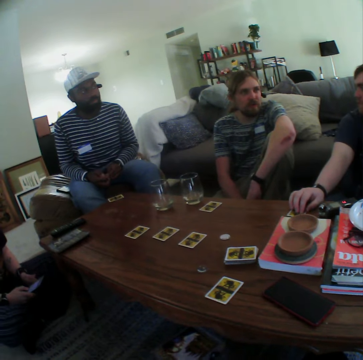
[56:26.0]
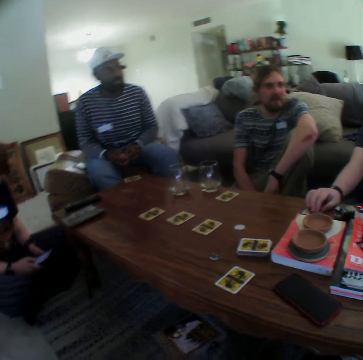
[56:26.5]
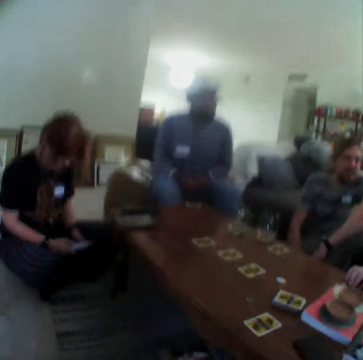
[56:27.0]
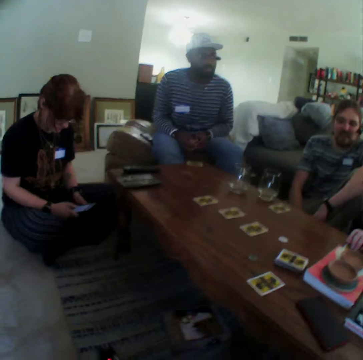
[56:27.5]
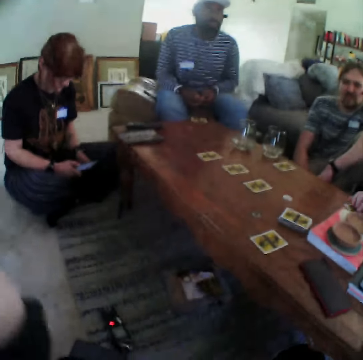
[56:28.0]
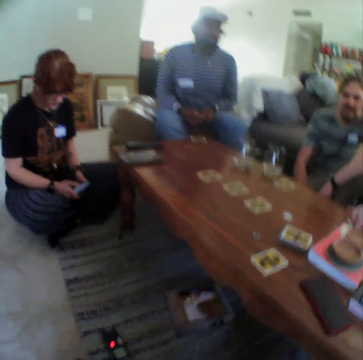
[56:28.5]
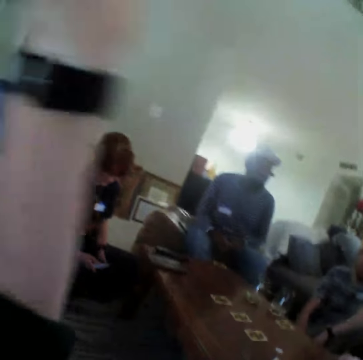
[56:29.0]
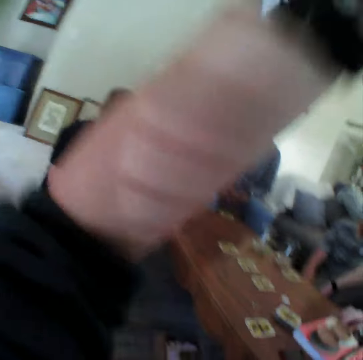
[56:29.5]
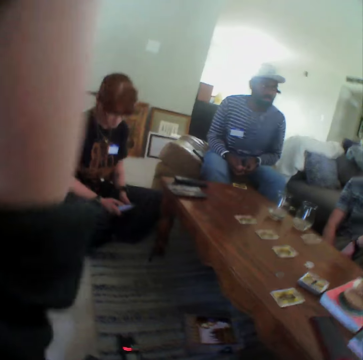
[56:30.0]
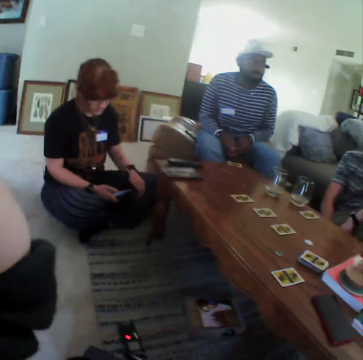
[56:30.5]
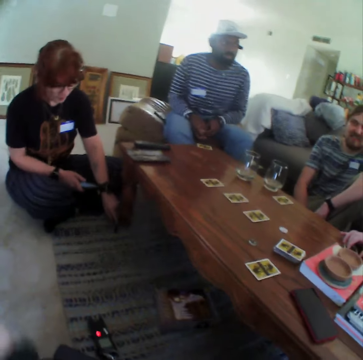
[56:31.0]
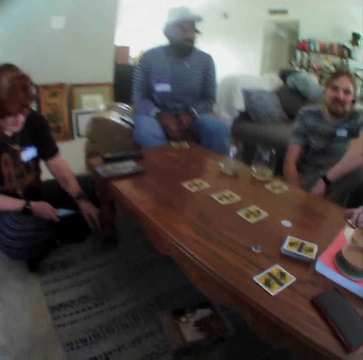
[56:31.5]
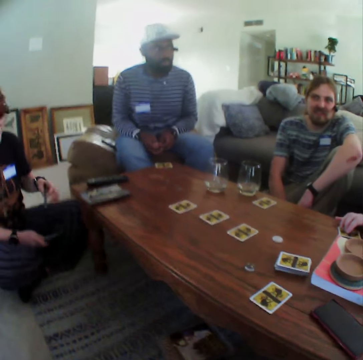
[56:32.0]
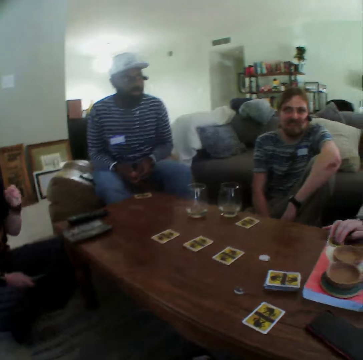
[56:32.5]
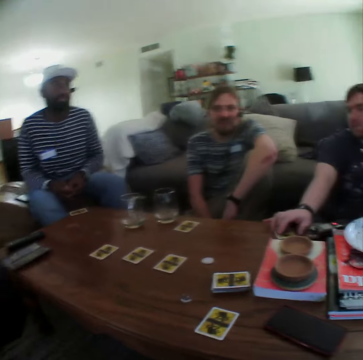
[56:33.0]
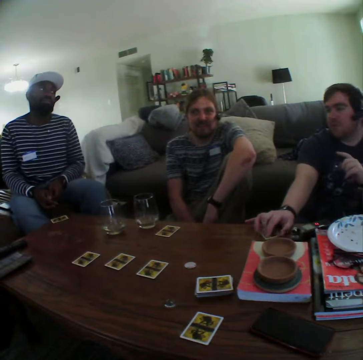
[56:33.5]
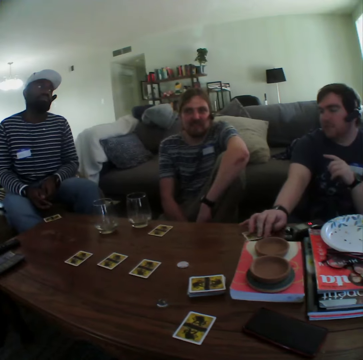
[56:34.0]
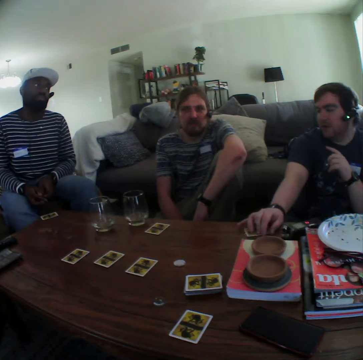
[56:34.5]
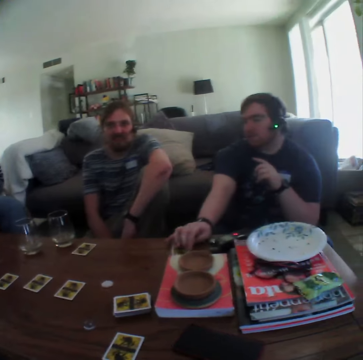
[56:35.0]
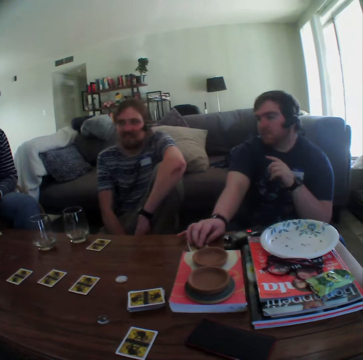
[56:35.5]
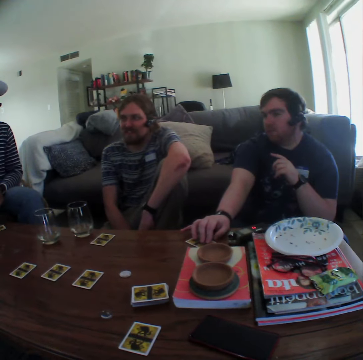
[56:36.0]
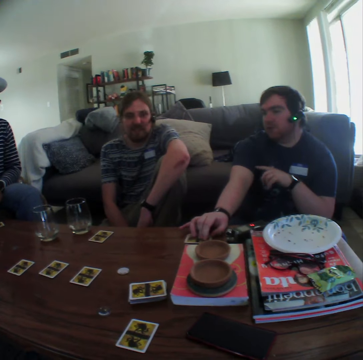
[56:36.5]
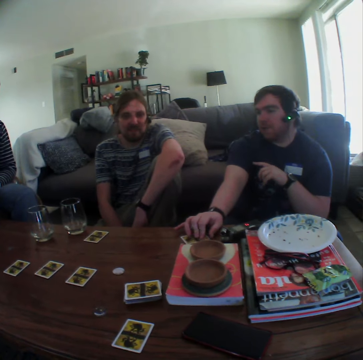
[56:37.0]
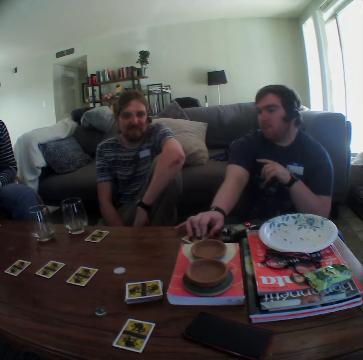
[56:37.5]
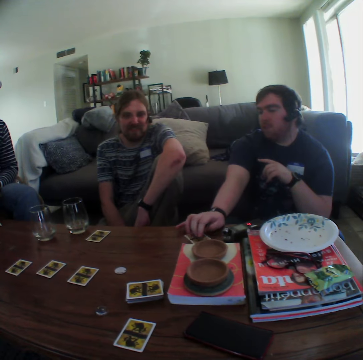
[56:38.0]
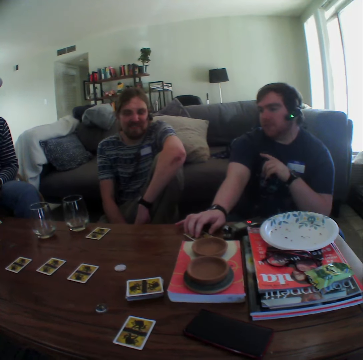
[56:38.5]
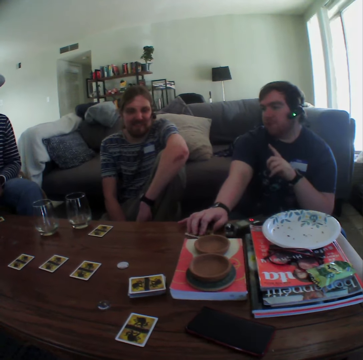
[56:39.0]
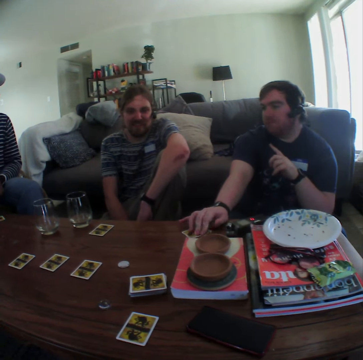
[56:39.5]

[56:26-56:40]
The camera wearer moves the left hand. A lady picks up a pen. A man plays with a card on the table.

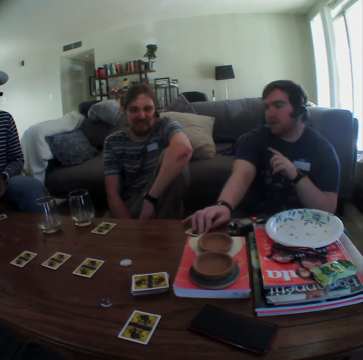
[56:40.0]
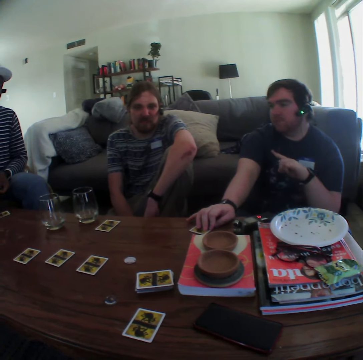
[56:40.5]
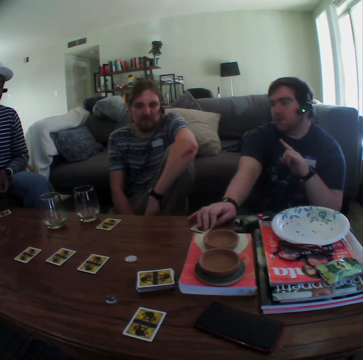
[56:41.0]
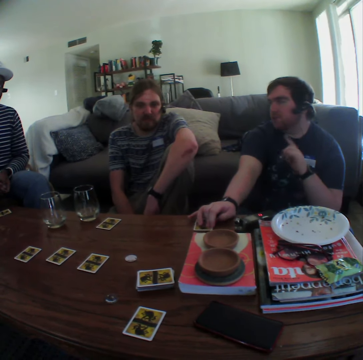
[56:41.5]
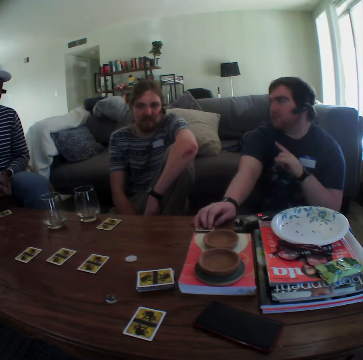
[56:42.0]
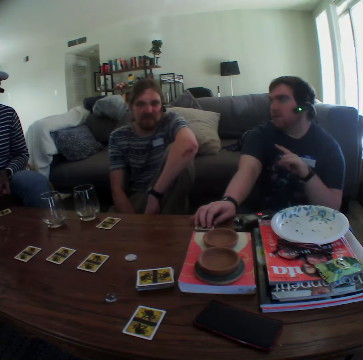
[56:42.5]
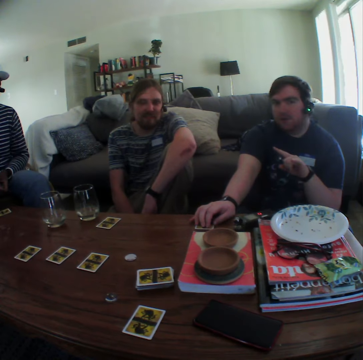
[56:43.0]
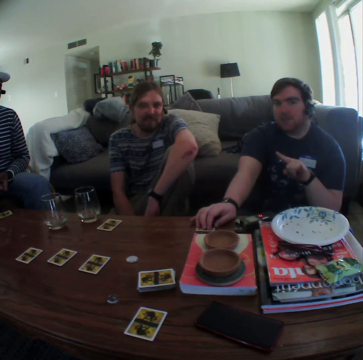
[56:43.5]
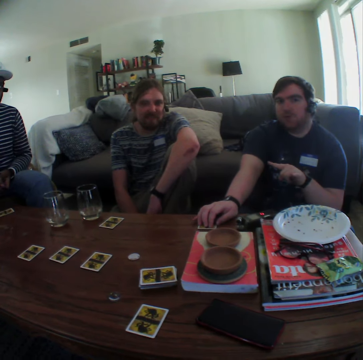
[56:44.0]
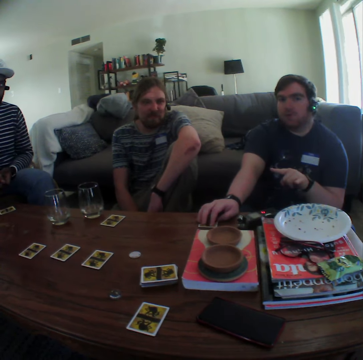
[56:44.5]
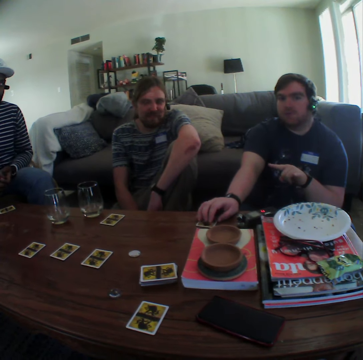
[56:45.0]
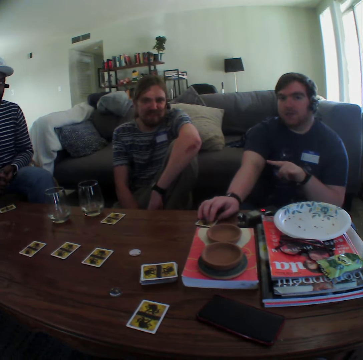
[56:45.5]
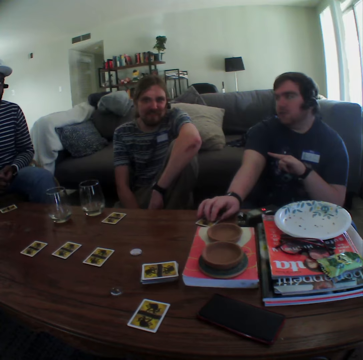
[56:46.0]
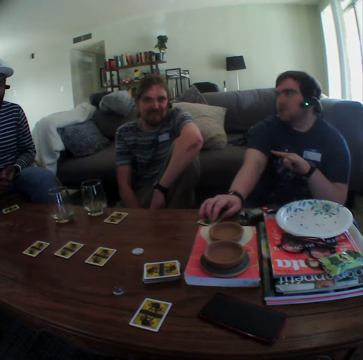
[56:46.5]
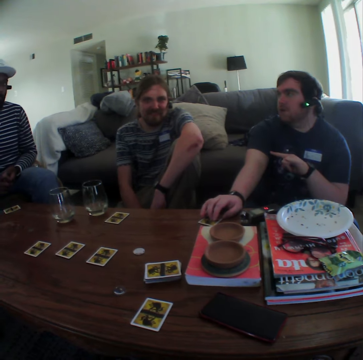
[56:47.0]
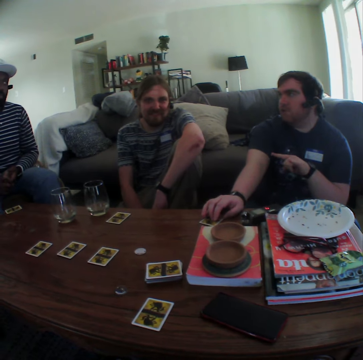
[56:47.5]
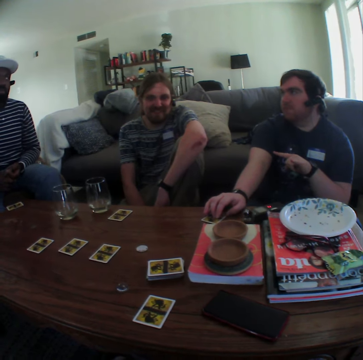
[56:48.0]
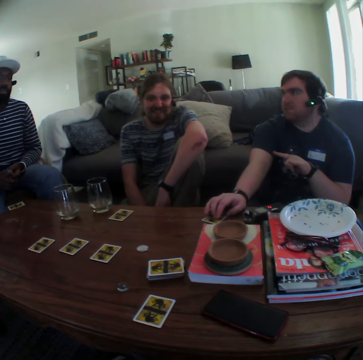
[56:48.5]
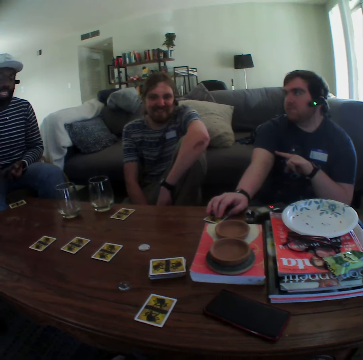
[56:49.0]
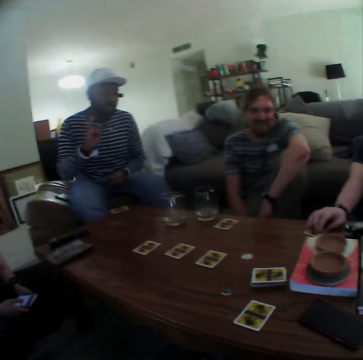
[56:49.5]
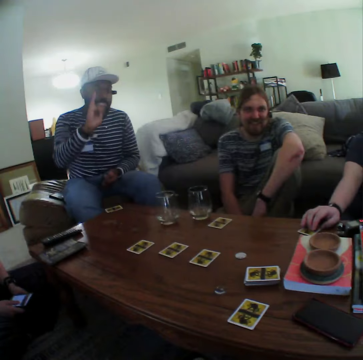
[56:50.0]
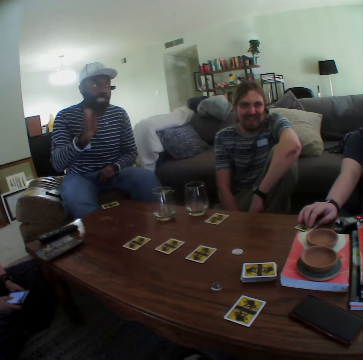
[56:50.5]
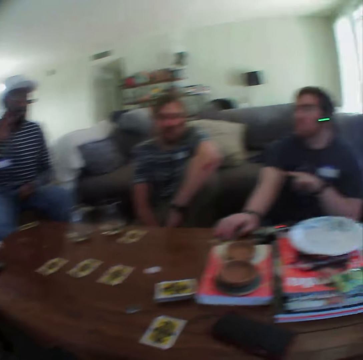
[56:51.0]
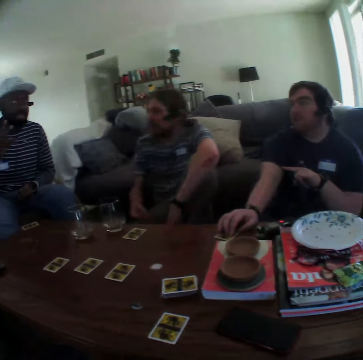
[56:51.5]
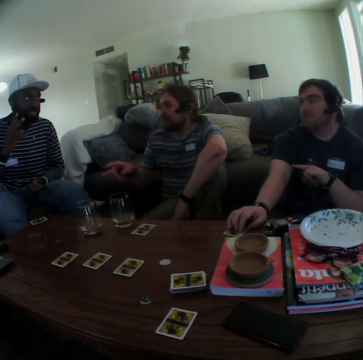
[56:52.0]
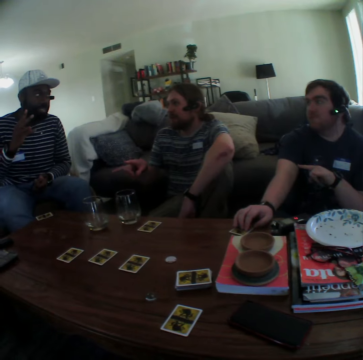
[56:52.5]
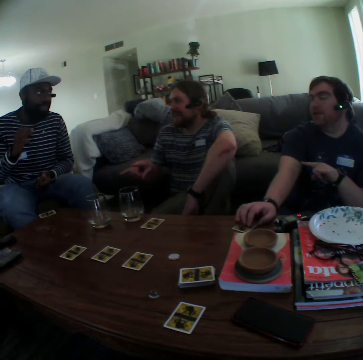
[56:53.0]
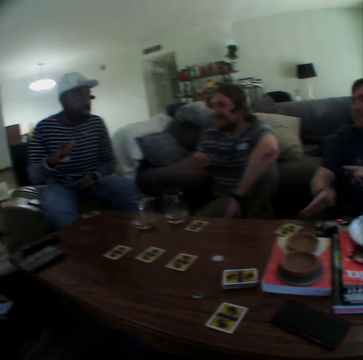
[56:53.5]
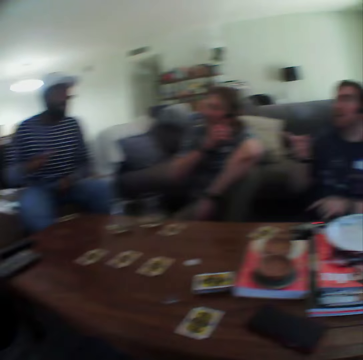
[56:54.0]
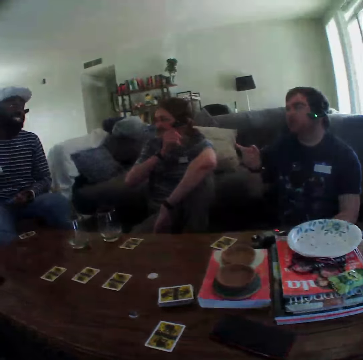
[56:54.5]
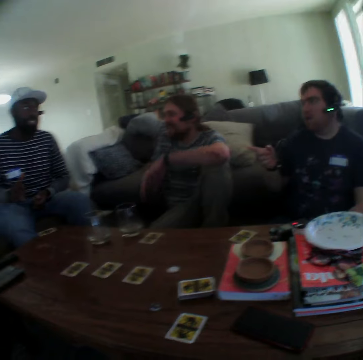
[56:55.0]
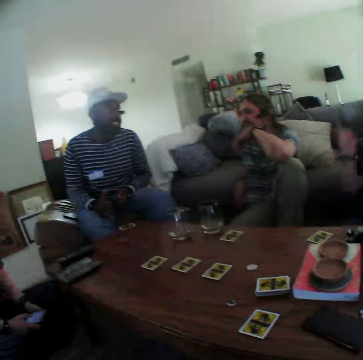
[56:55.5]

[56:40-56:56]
A man speaks with gestures. Another man speaks with gestures. A third man speaks with gestures.

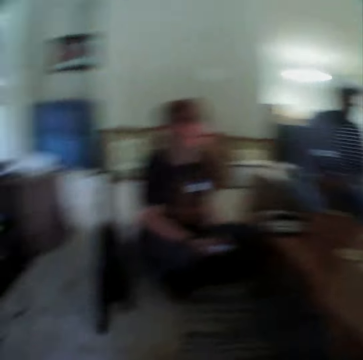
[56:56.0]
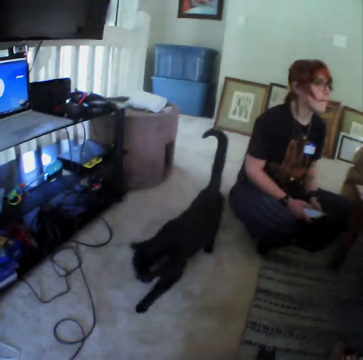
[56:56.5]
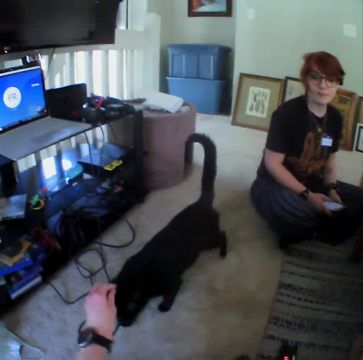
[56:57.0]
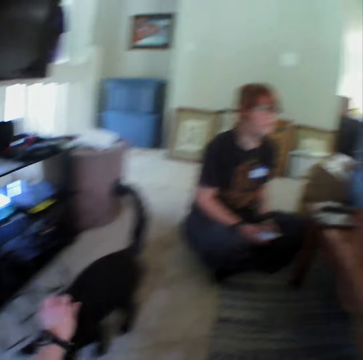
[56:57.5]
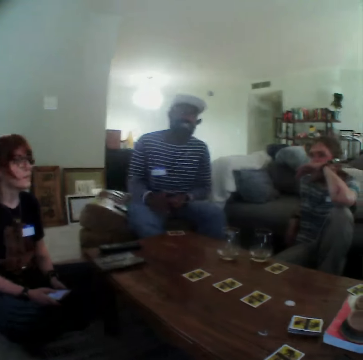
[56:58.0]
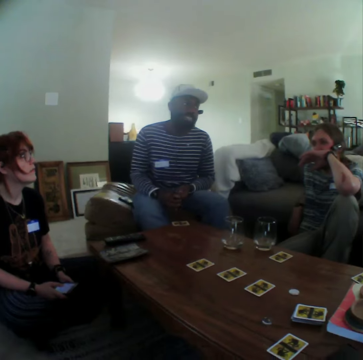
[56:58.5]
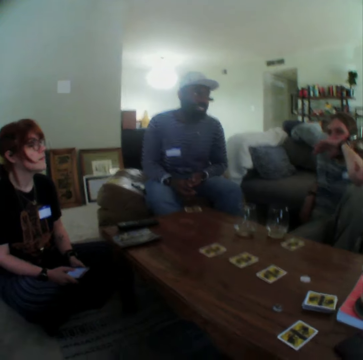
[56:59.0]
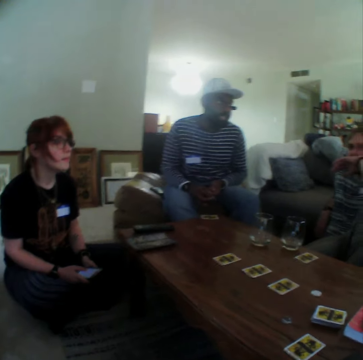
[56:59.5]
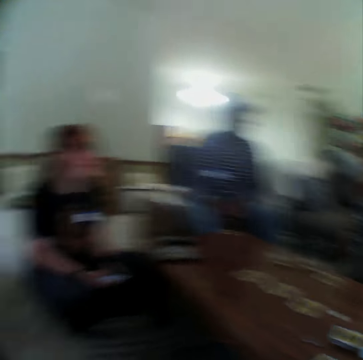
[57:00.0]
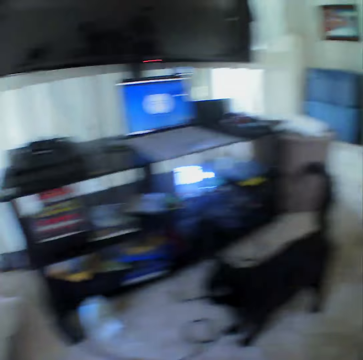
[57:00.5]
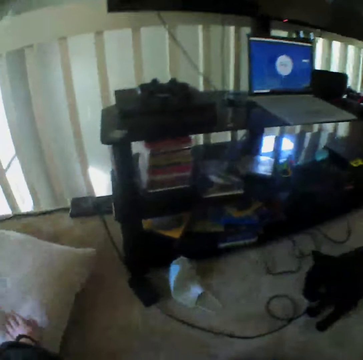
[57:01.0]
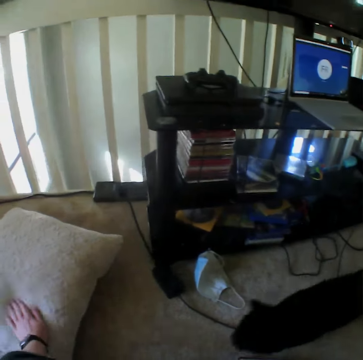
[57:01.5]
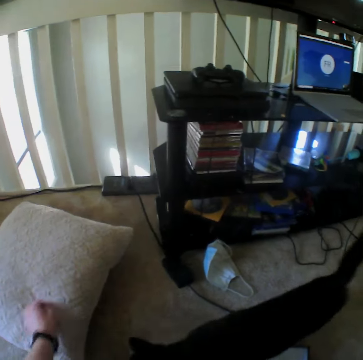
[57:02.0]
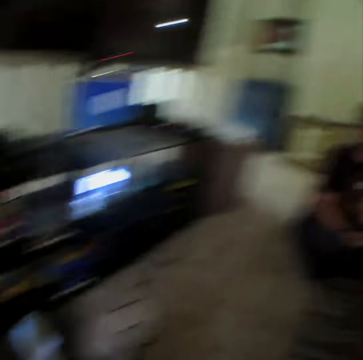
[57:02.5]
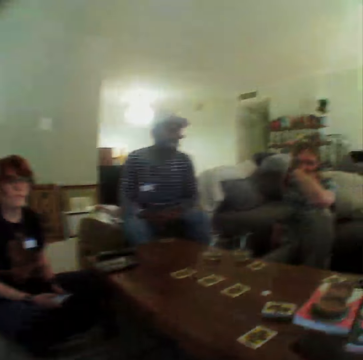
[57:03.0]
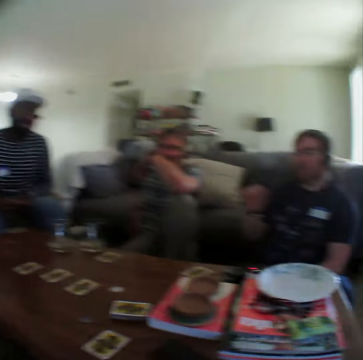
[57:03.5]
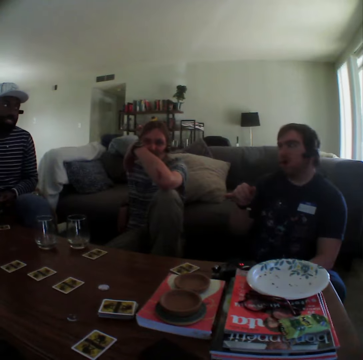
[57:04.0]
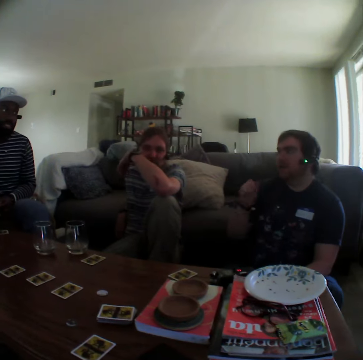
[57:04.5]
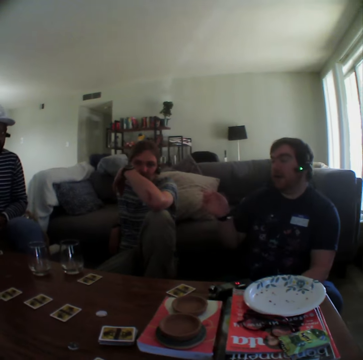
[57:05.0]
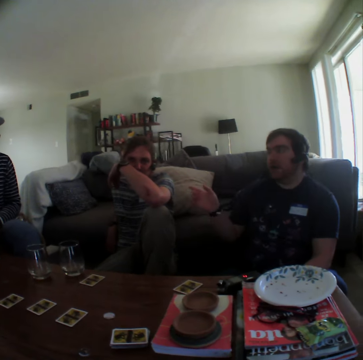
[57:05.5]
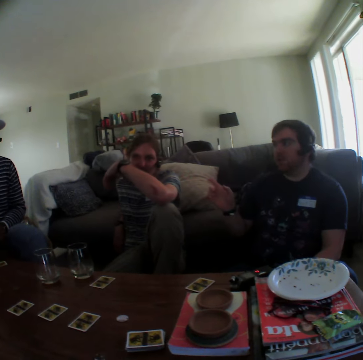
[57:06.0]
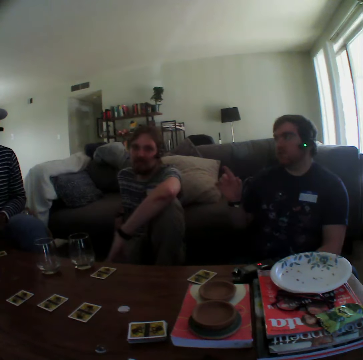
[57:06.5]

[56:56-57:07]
The camera wearer pets the cat. They tap a pillow. A man speaks with gestures.
